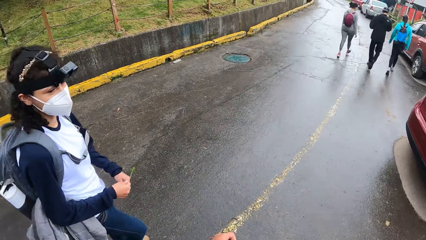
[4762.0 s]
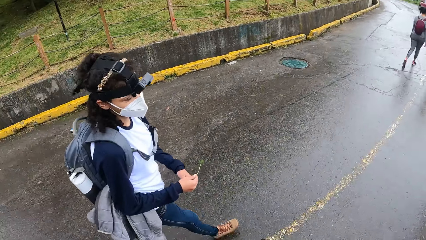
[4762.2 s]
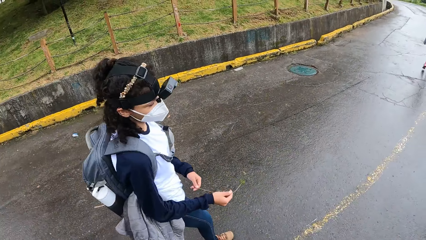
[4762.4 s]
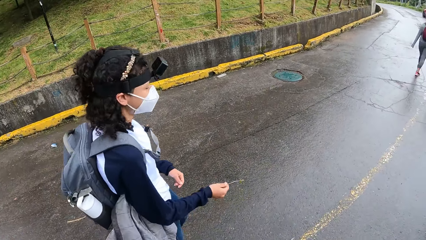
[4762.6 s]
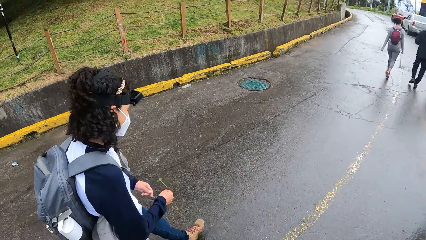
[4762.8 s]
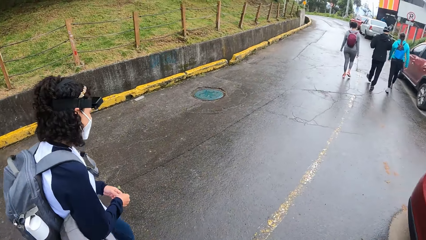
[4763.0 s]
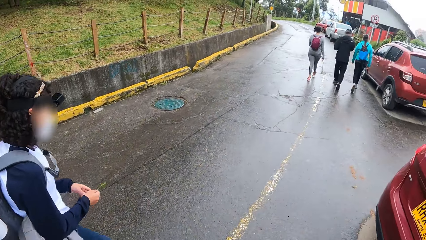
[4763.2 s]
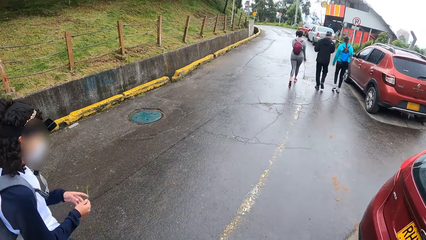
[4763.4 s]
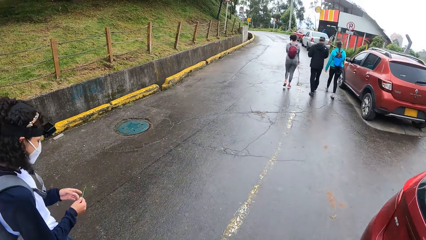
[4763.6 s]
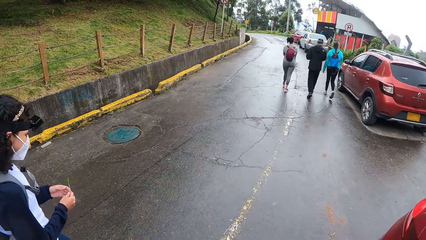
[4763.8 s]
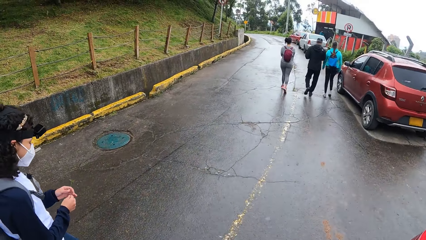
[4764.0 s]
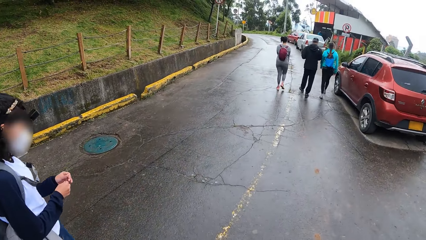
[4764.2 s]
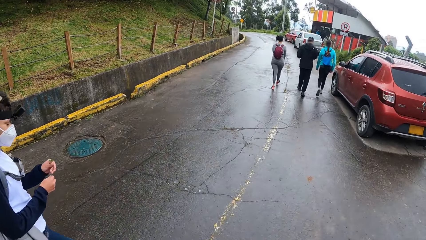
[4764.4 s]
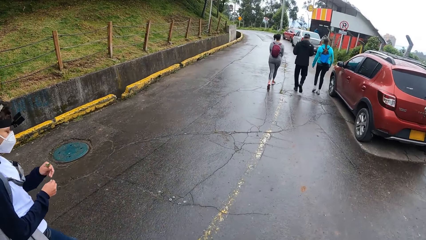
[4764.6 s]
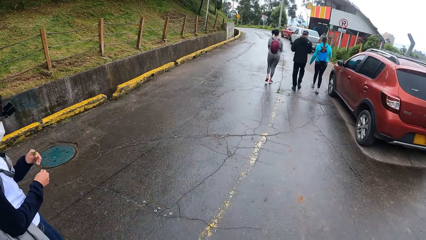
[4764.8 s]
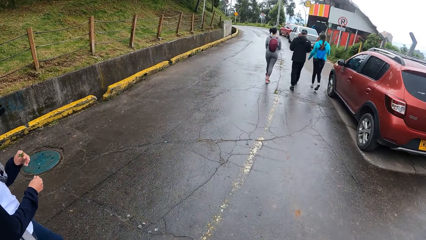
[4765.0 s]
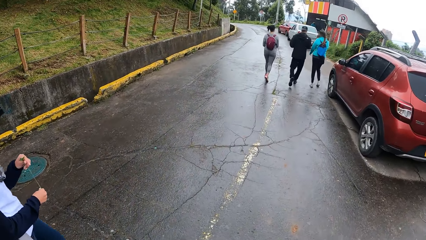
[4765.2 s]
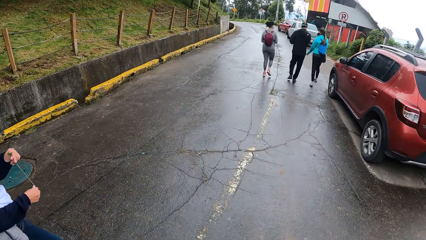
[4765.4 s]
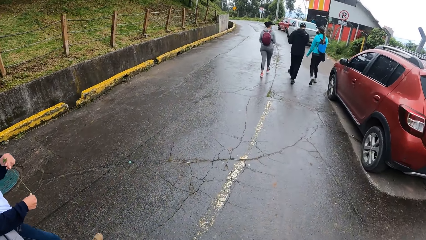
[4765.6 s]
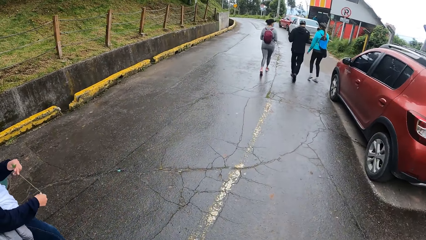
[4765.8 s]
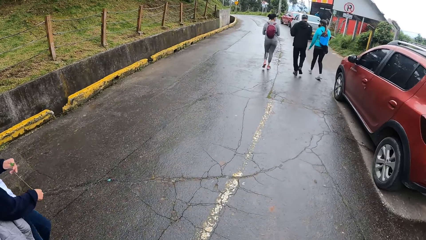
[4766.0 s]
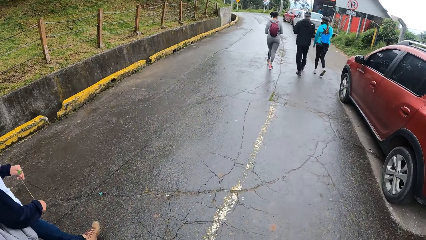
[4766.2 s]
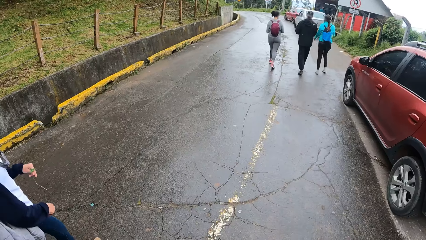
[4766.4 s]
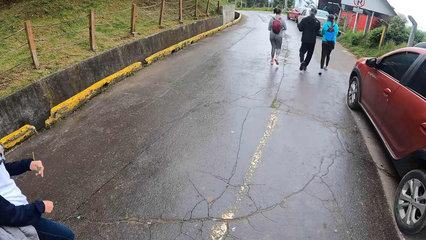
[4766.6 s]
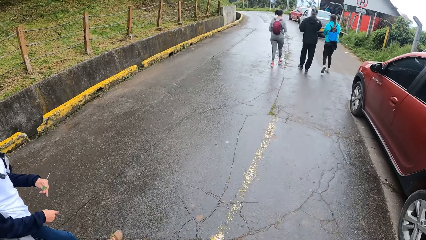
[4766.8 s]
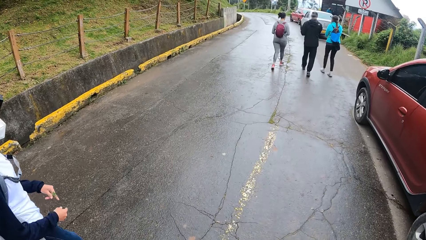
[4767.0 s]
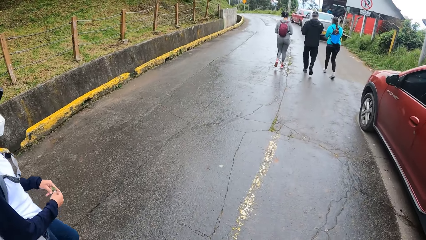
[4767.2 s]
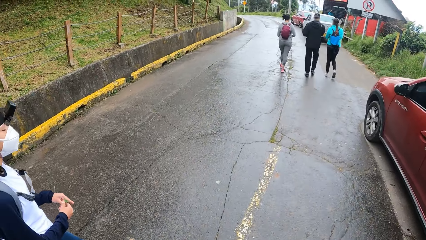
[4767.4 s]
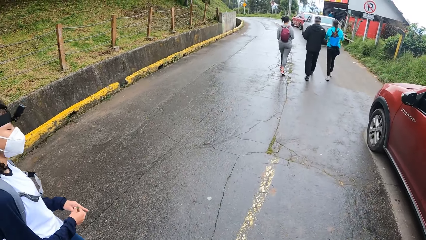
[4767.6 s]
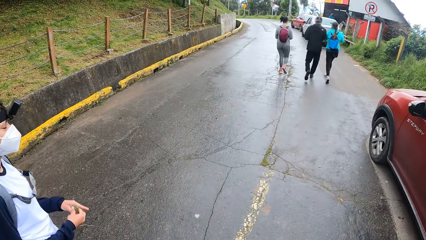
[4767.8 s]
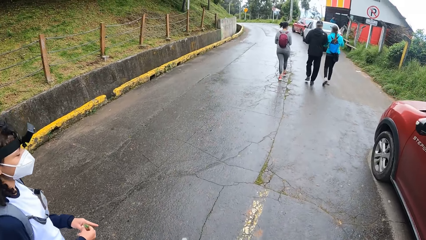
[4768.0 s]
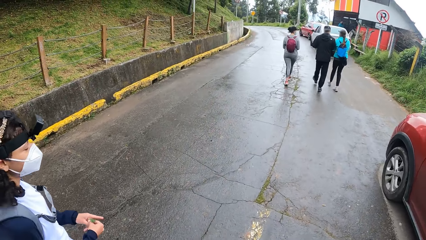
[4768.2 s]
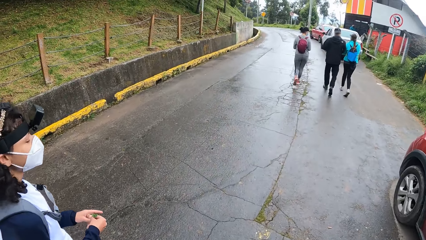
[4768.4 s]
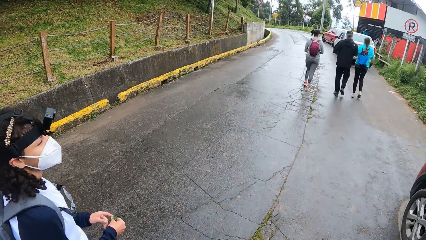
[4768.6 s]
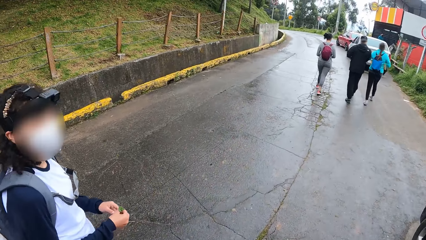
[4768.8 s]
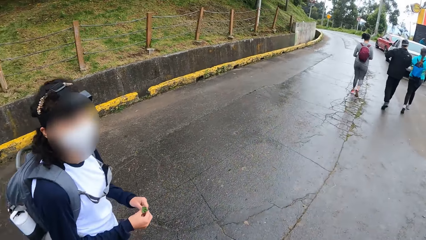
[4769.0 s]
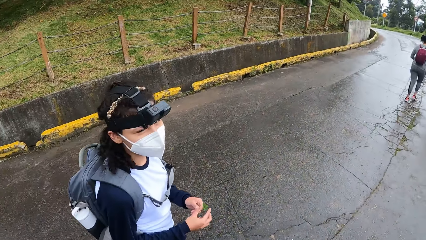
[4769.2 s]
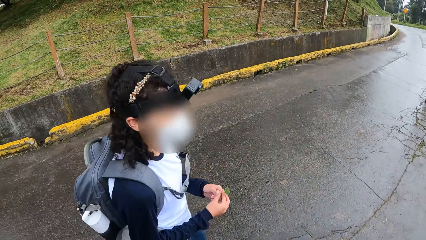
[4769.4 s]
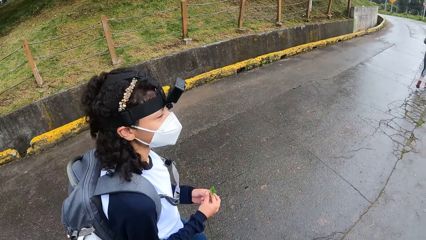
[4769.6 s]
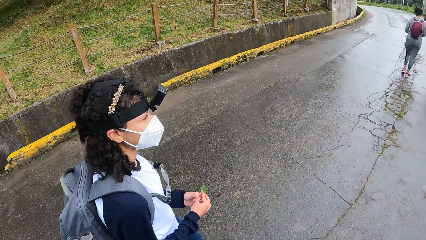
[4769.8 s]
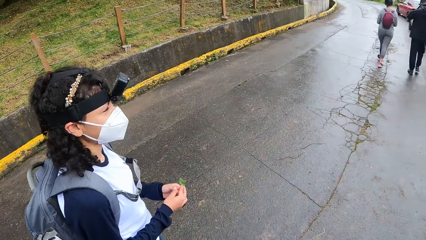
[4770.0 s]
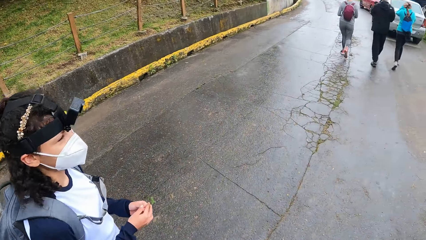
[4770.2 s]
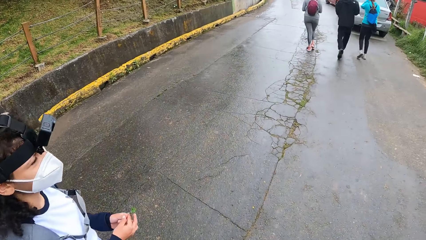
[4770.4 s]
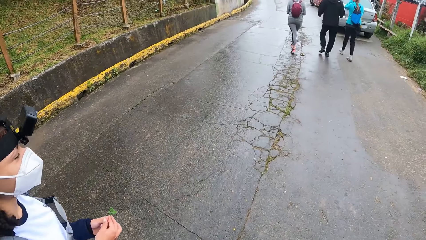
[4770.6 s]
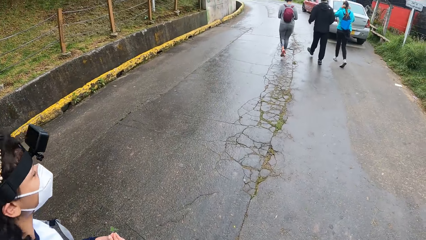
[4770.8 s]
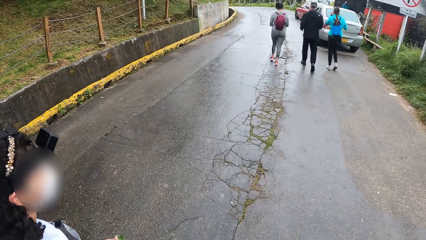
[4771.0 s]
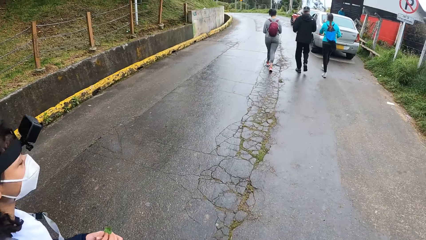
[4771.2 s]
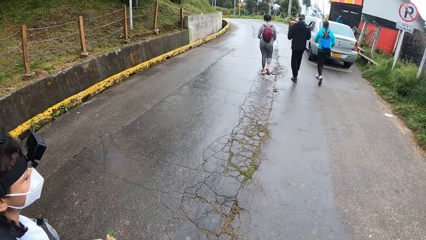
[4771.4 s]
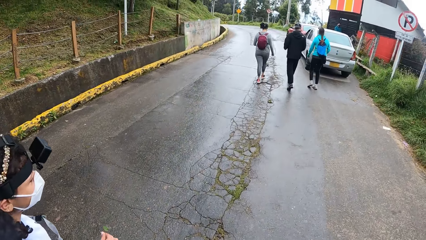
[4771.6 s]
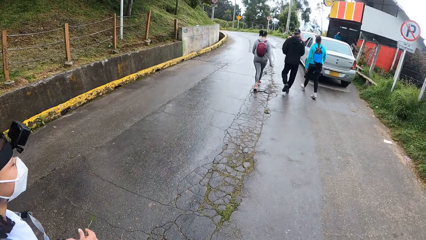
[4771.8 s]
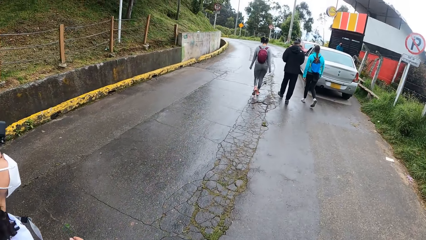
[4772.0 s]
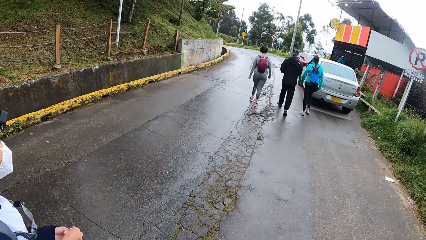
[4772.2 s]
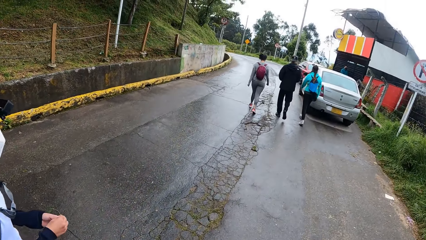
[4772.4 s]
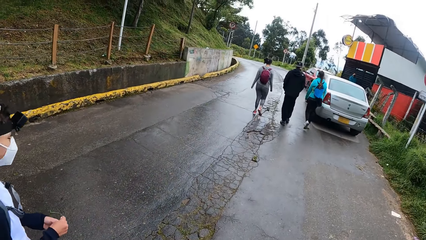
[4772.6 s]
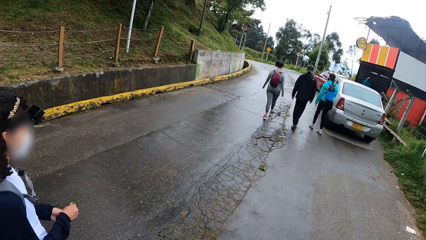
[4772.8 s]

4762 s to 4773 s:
The woman holds the plant in her right hand. The woman holds the plant in both hands.

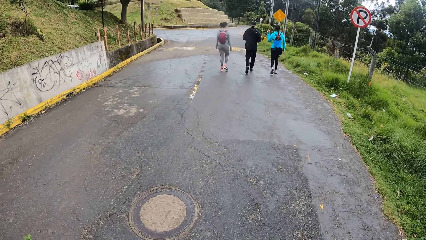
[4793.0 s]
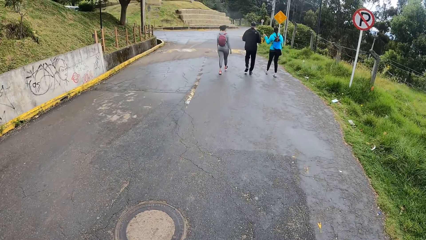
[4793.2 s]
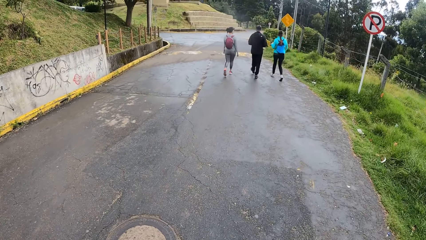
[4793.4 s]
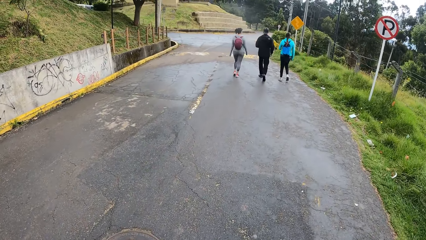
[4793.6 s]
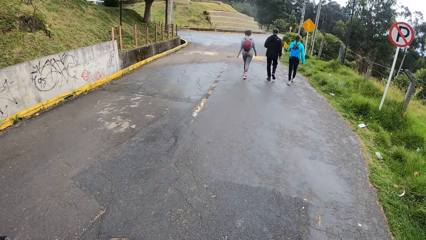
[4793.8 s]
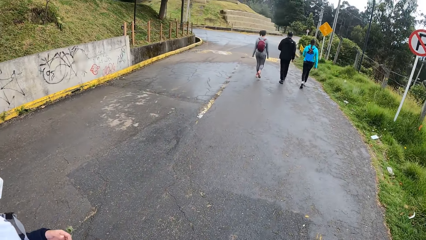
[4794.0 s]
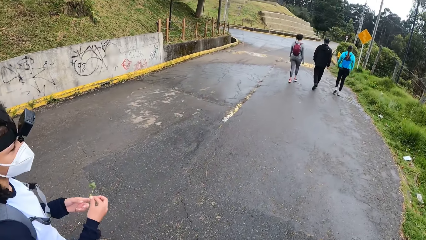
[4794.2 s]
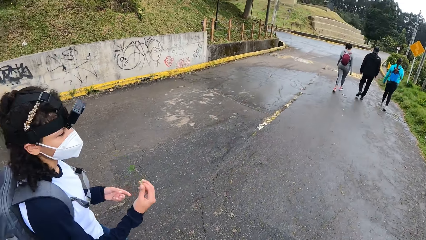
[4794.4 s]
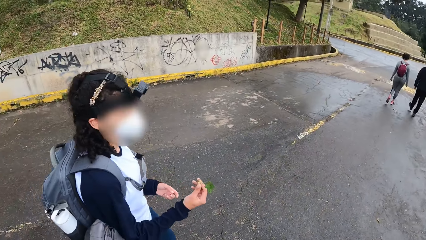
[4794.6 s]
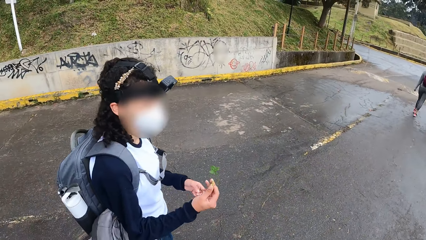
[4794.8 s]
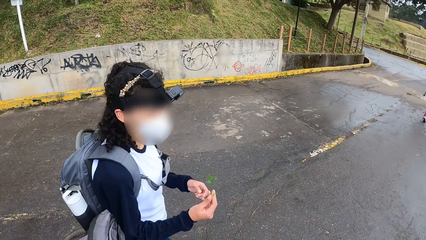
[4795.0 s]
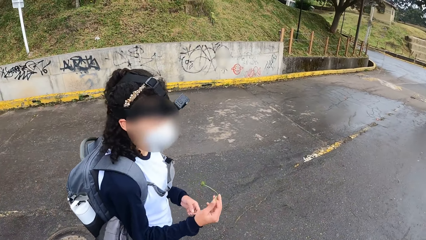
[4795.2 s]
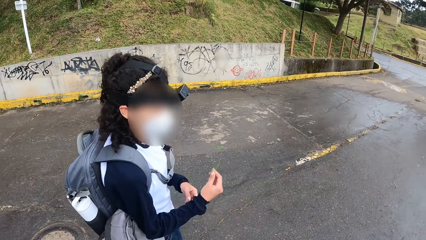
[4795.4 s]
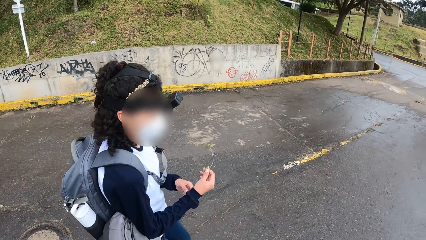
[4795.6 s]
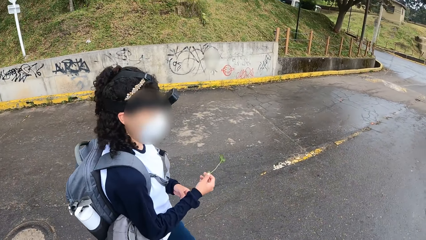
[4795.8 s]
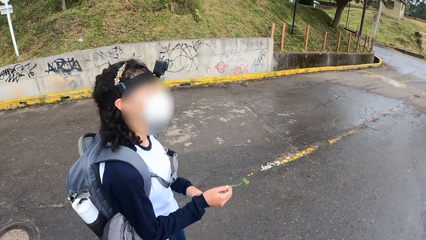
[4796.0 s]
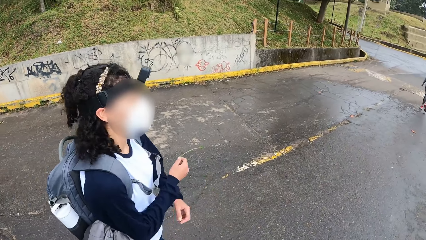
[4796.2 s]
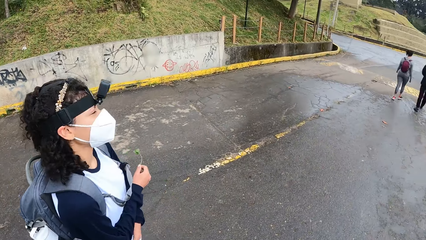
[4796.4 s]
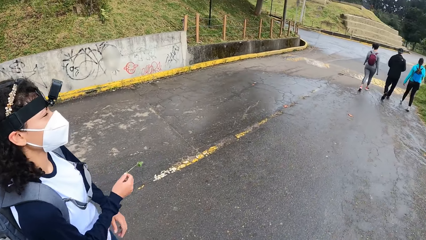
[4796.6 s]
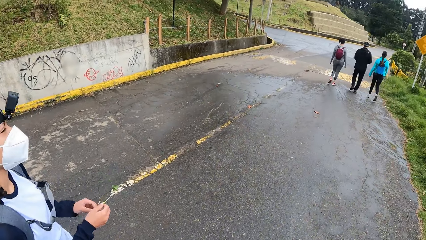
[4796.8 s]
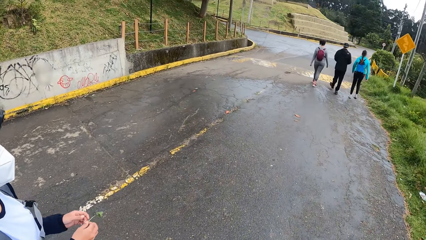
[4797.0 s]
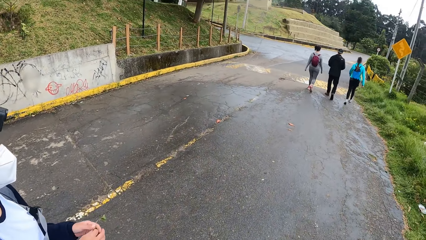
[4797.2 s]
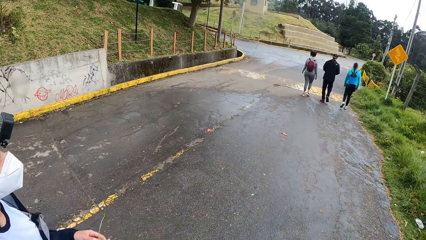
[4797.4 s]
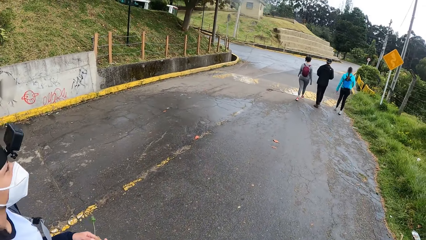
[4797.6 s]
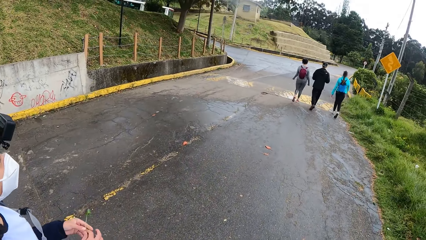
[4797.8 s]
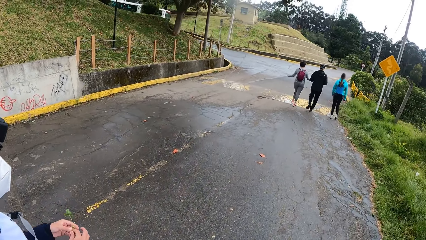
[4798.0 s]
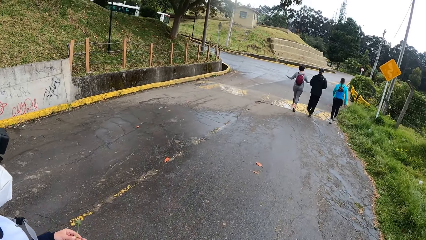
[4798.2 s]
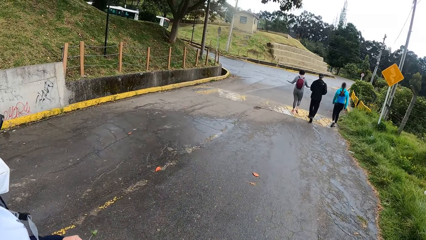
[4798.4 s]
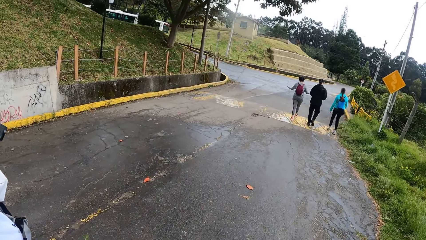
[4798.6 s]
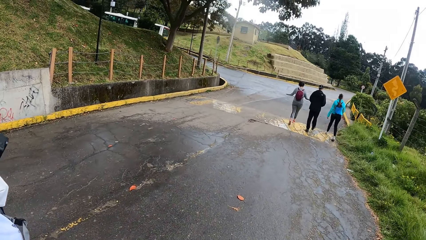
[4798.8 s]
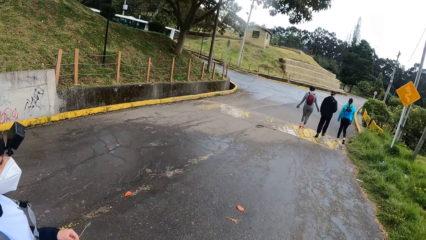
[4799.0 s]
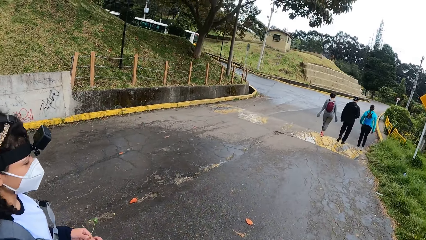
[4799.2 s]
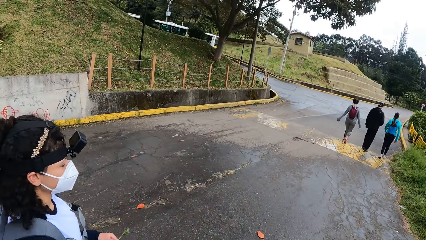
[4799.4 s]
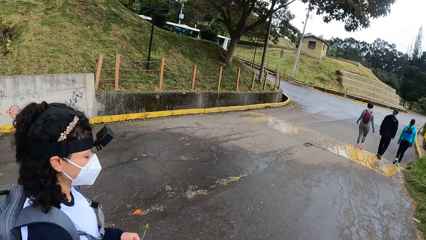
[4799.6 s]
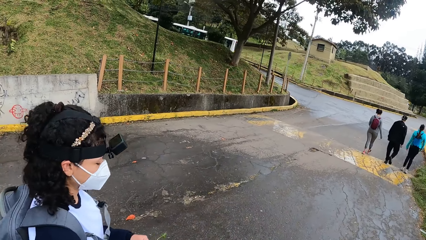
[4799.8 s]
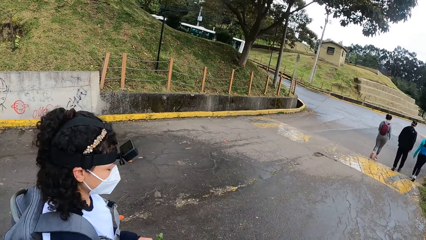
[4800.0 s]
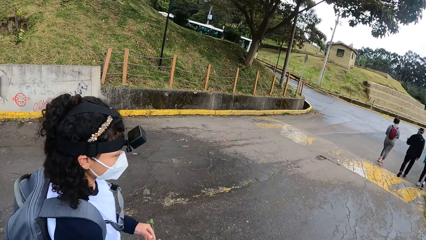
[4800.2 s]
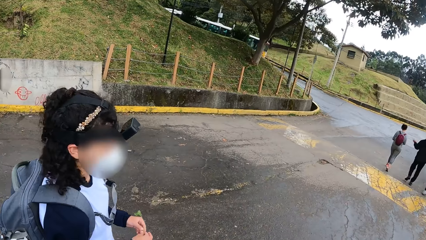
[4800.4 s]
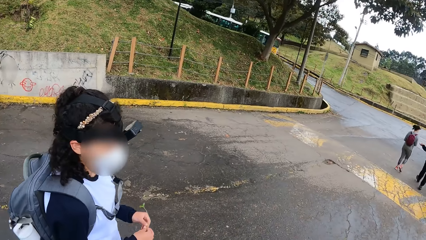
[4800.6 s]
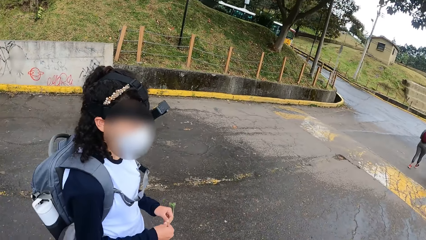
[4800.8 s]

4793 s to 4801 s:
The woman holds the plant in her right hand. The woman gestures out with her hands. The camera wearer walks on the road. The woman holds the plant in both hands.
